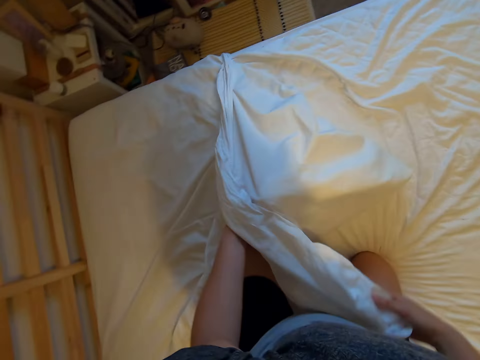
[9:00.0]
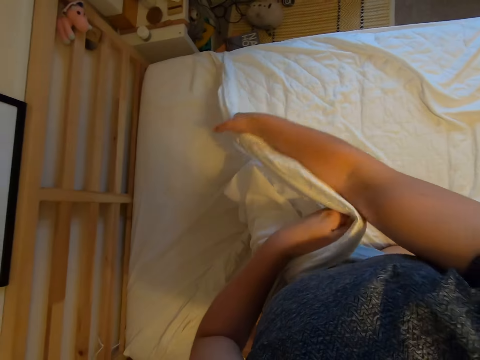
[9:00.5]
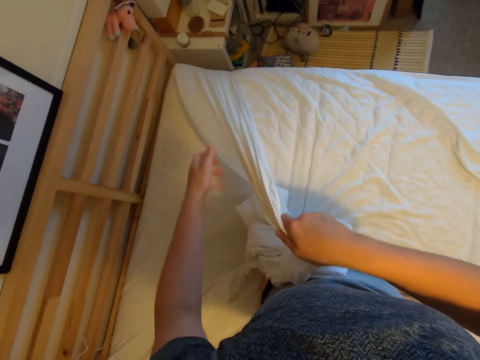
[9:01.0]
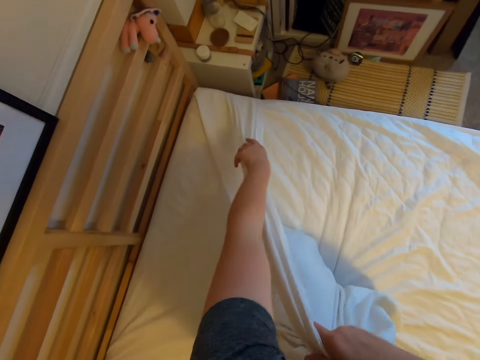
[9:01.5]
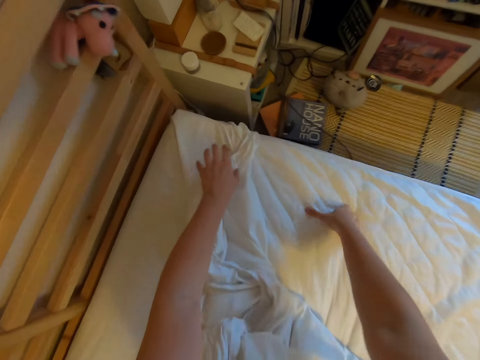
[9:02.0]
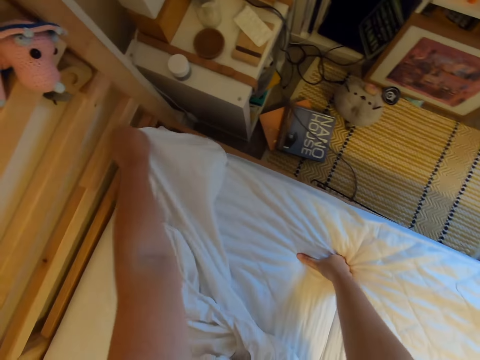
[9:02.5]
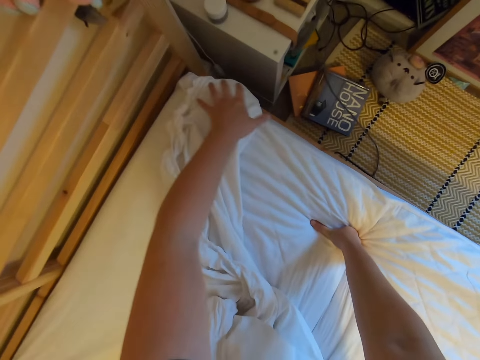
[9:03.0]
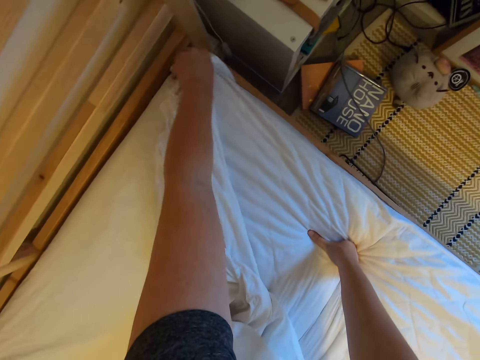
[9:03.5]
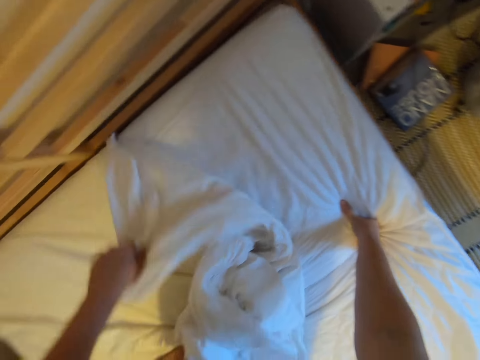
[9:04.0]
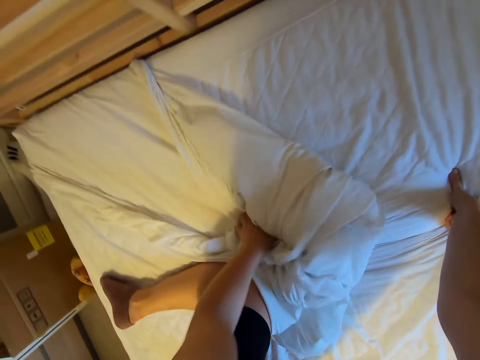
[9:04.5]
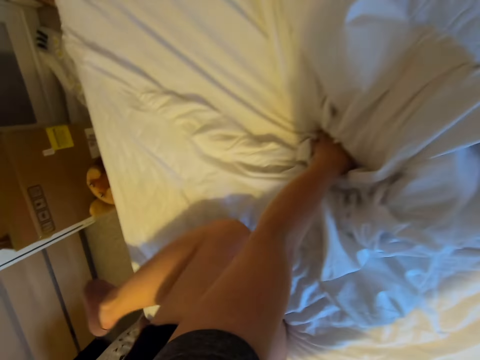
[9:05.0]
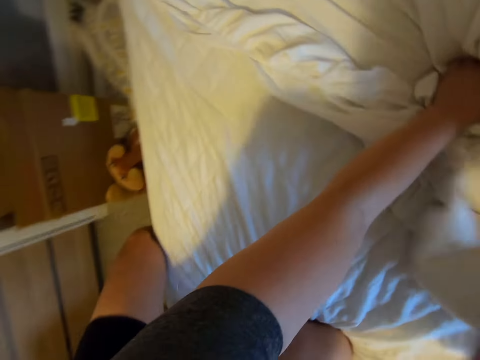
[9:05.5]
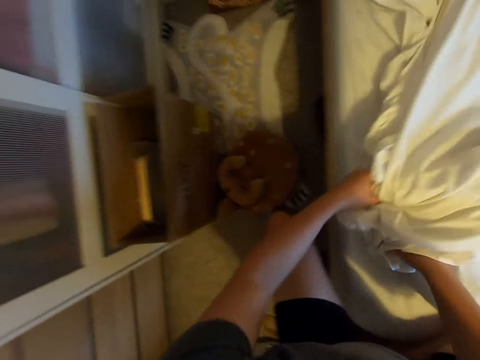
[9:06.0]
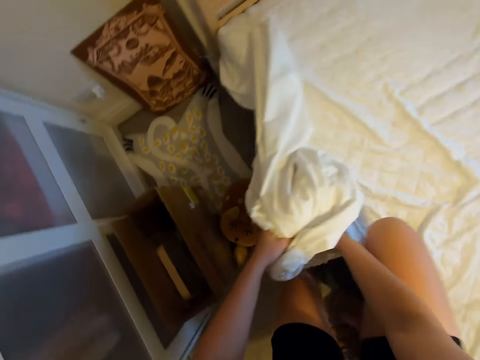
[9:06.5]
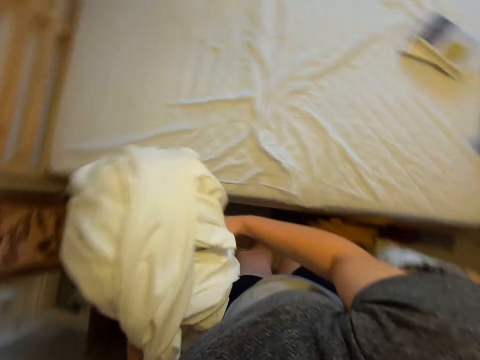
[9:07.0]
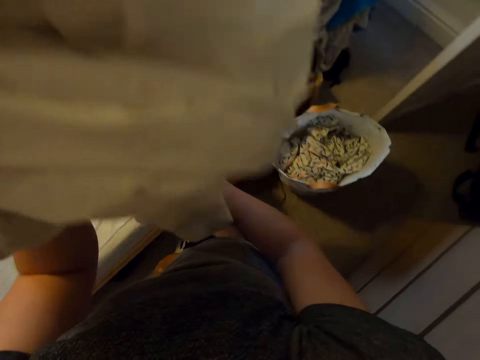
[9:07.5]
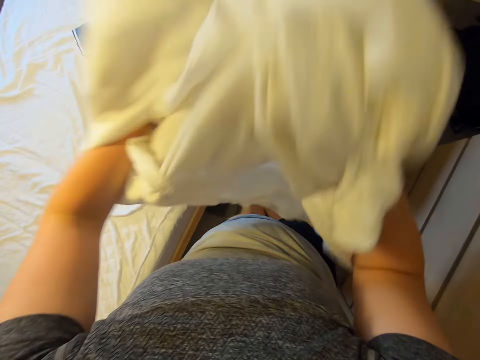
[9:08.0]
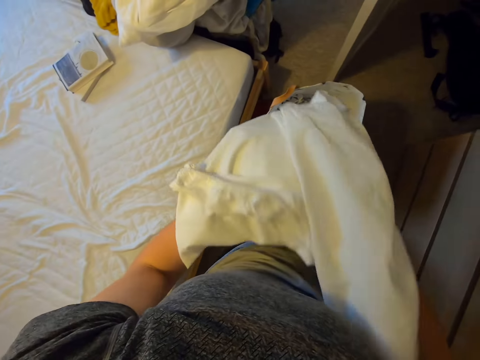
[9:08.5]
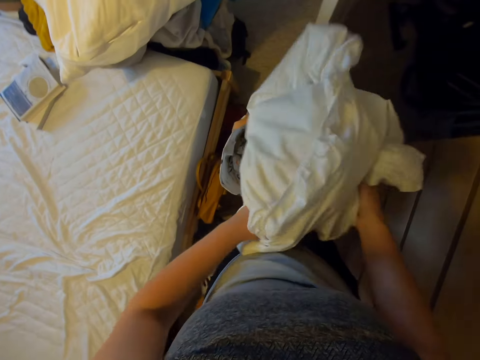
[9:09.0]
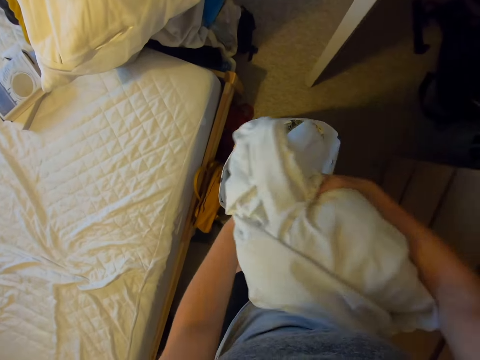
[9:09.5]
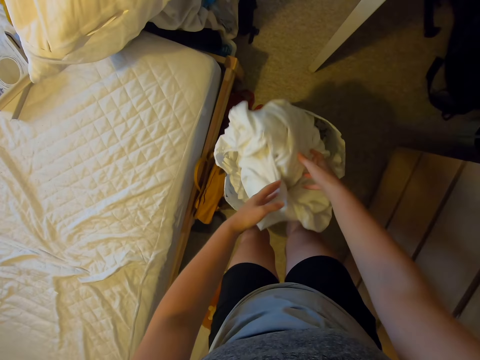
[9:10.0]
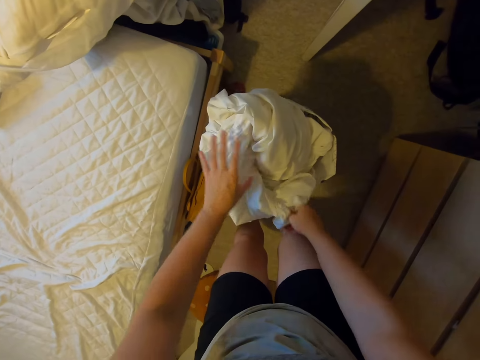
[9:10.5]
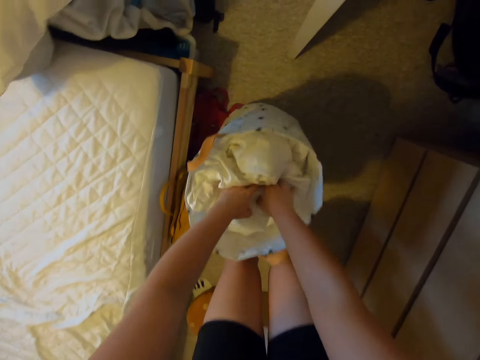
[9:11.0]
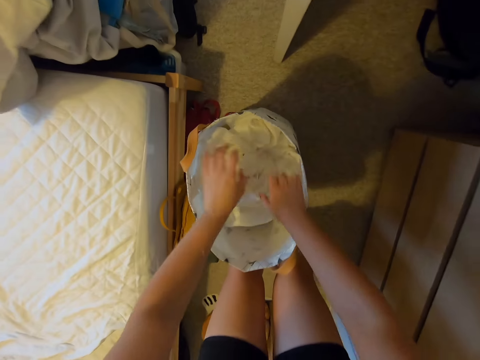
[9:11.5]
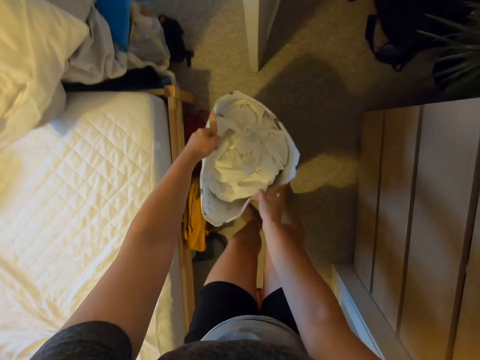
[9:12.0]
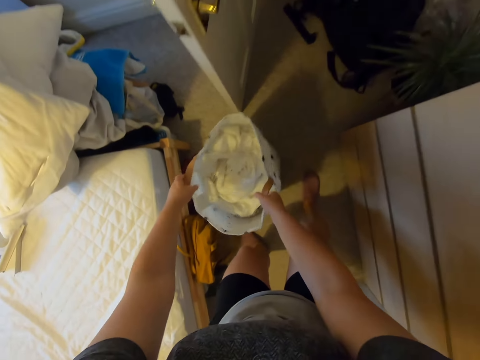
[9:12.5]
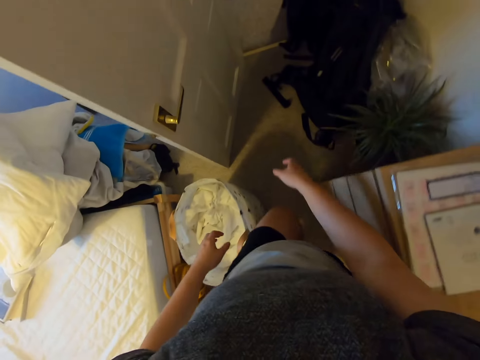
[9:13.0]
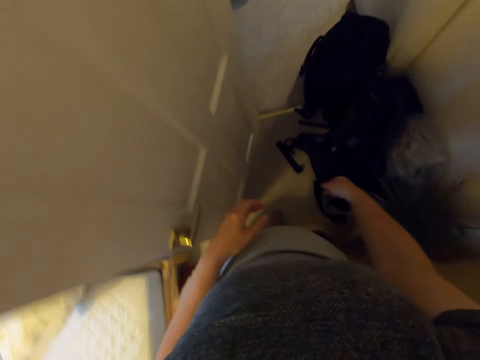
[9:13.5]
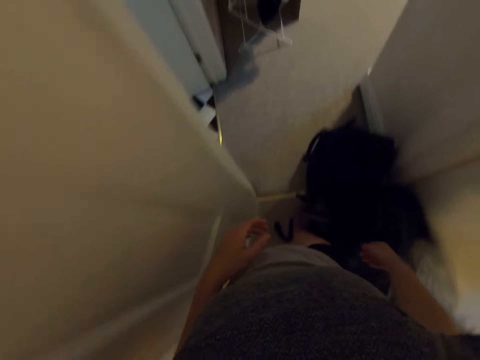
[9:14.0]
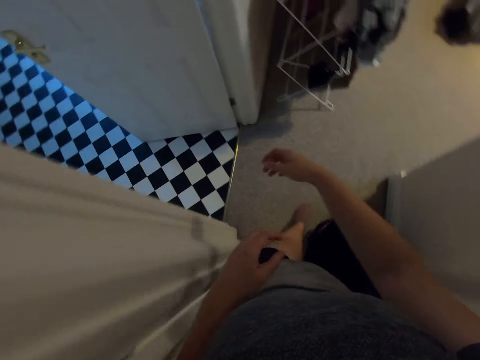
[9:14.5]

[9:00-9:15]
The camera wearer moves around. They pull the bedsheet on the bed. They fold the bedsheet. They put the bedsheet in a bag. They press the bedsheet in the bag. They move the bag on the floor. They walk around.

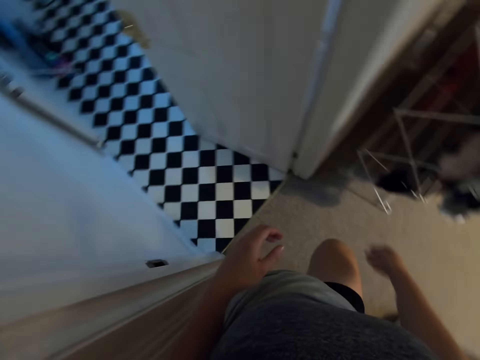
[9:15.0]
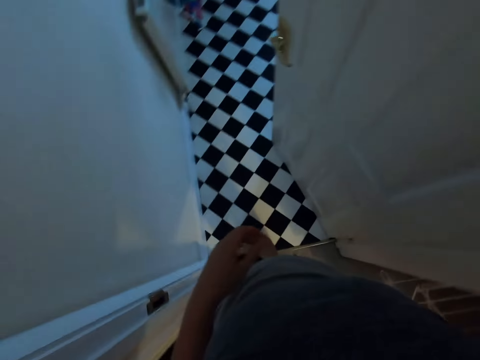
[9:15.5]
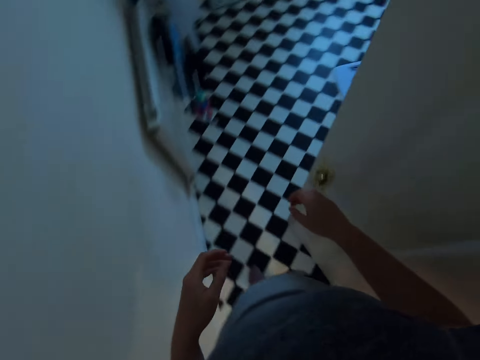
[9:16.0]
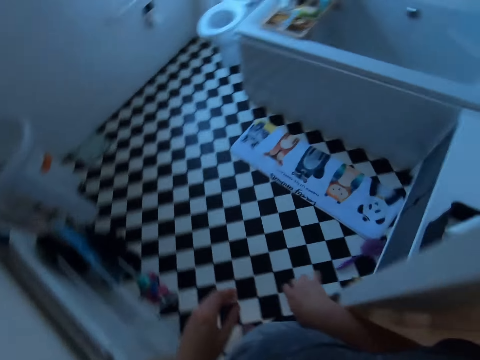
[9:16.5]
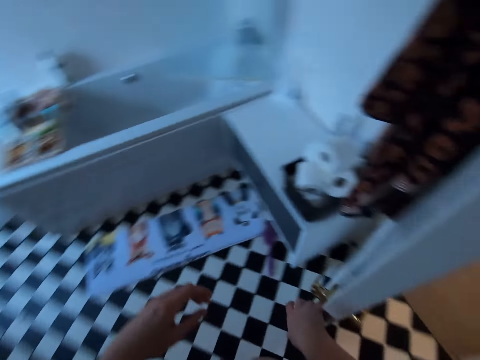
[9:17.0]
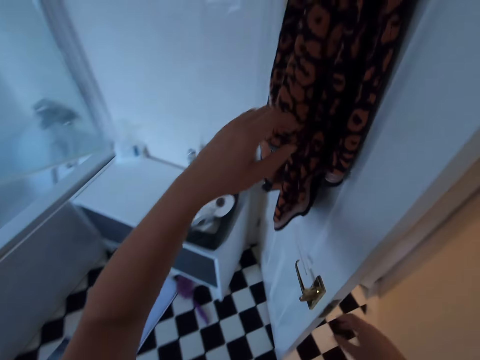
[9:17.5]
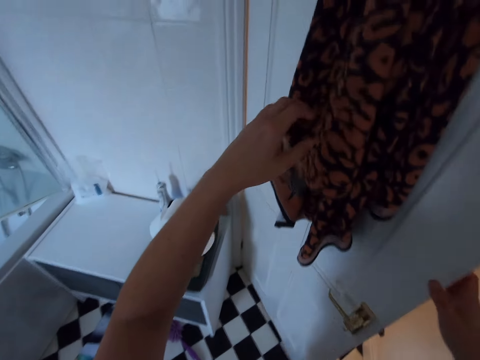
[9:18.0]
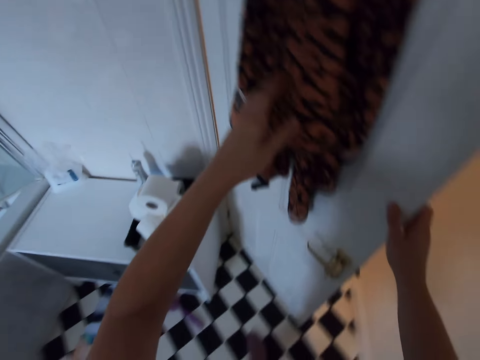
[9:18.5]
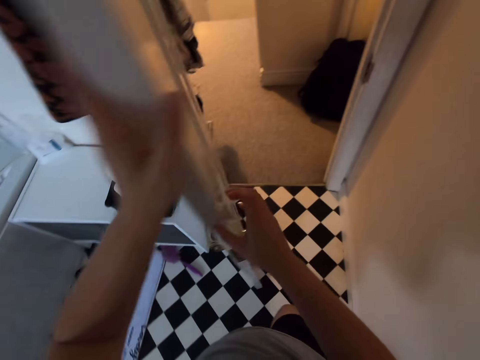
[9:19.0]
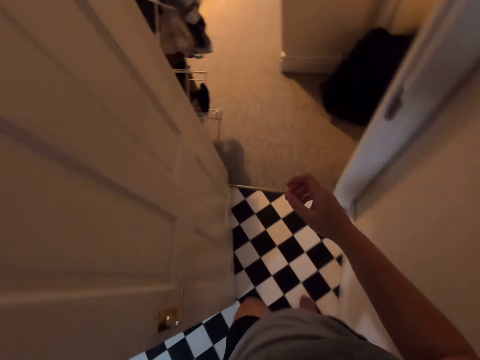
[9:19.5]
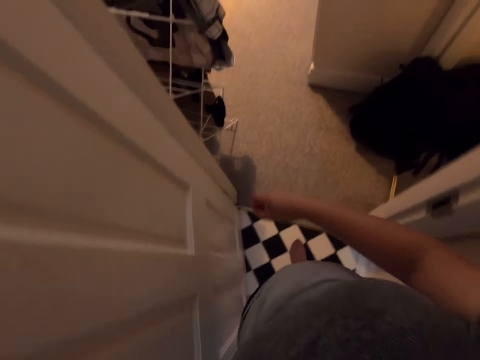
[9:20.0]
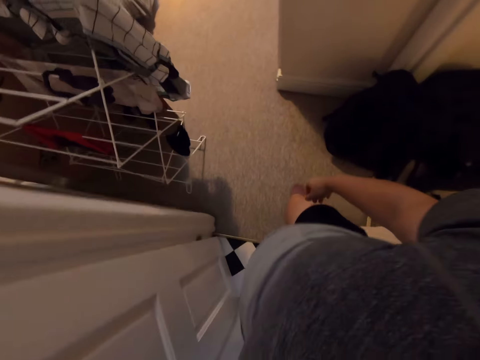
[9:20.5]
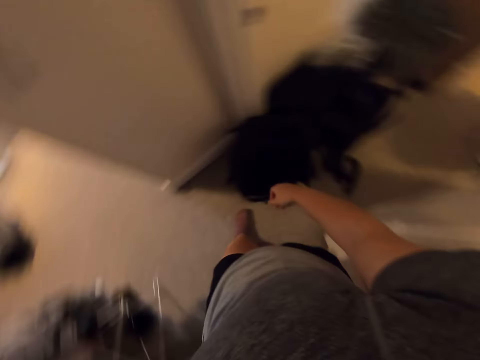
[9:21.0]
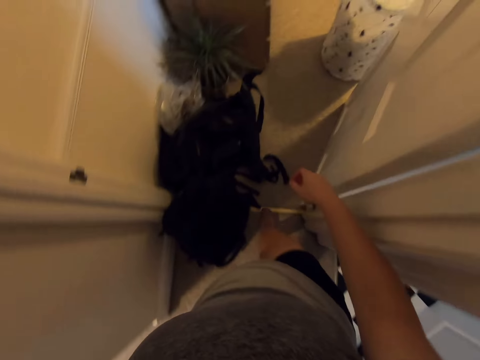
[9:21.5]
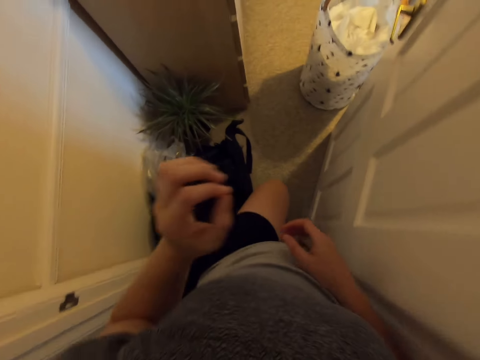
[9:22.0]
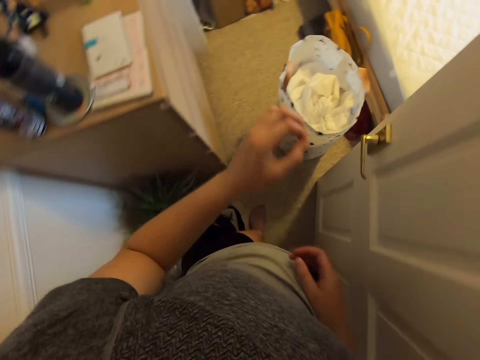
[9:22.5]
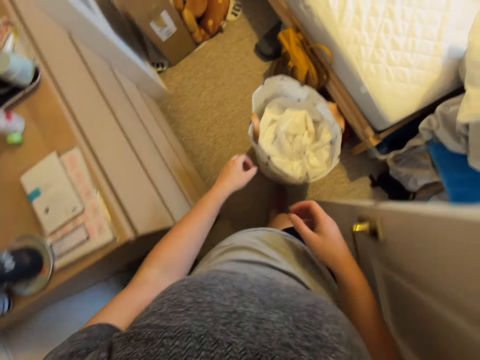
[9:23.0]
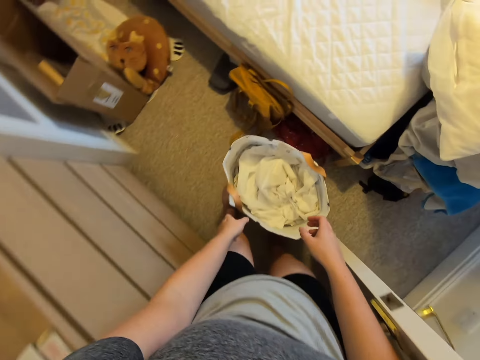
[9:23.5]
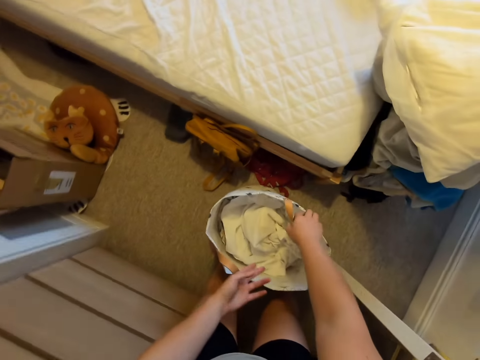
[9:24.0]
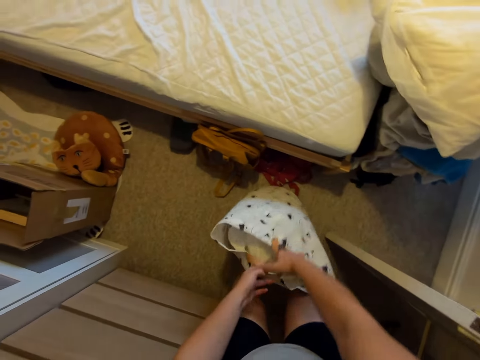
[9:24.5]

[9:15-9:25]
The camera wearer moves the door. They move towards the bathroom. They walk around. They open the door. They move to the bedroom. They pick up the bag.

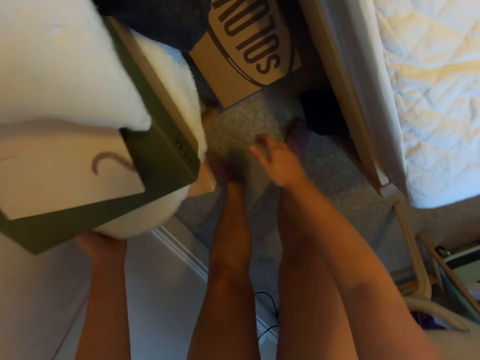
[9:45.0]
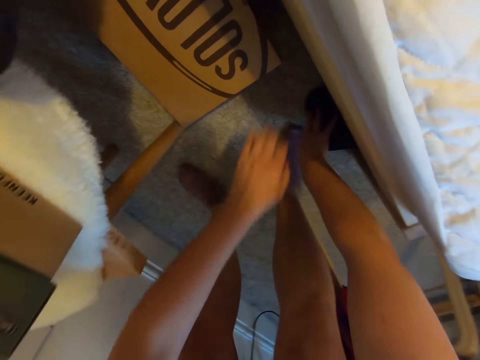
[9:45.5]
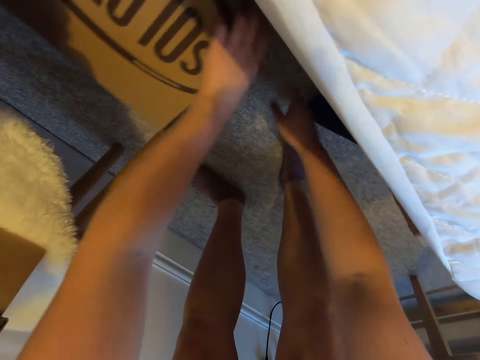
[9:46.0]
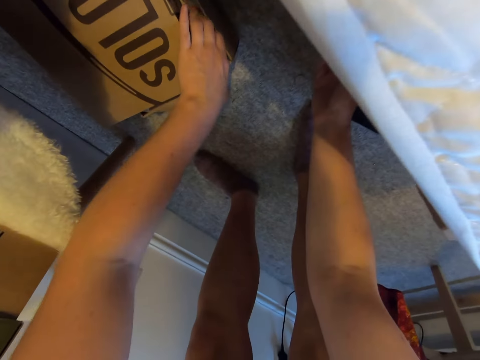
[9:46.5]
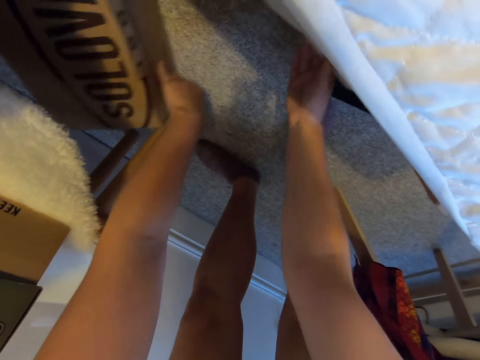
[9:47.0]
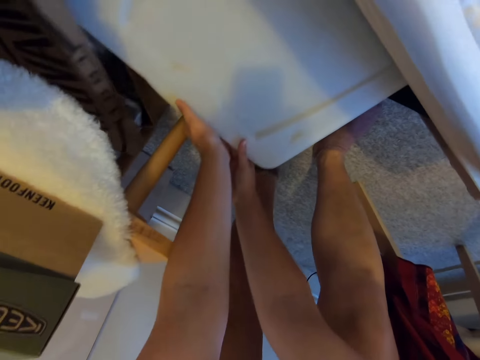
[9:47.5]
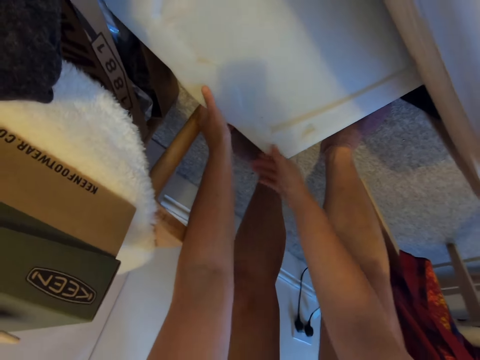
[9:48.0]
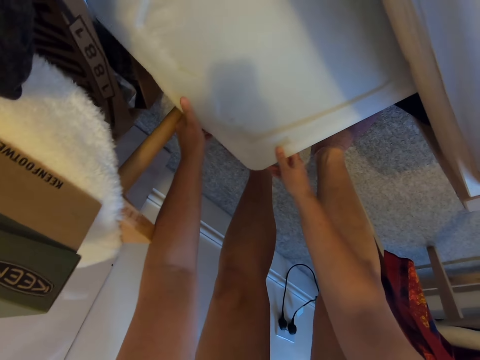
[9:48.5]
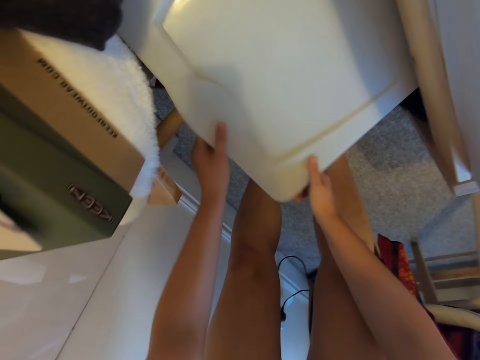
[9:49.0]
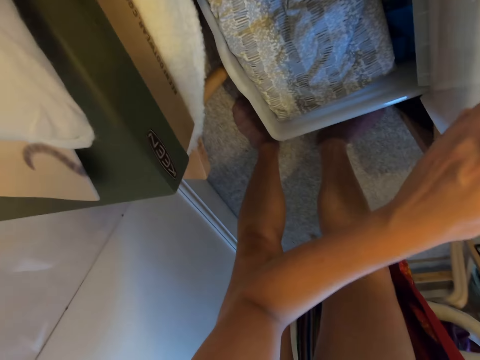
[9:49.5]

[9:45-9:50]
The camera wearer pulls the table. They bend downwards. They move something under the bed. They move a box. They pull the box from under the bed. They open the box.
